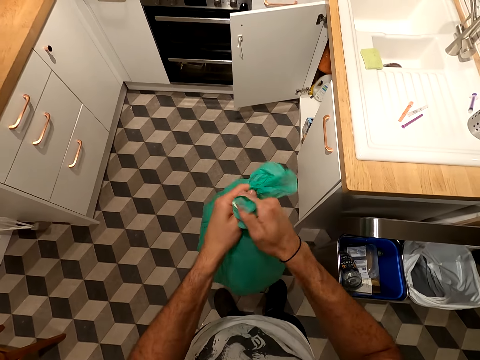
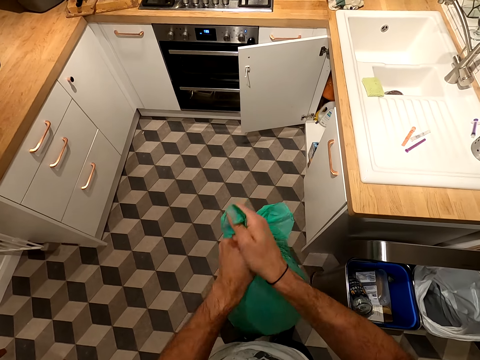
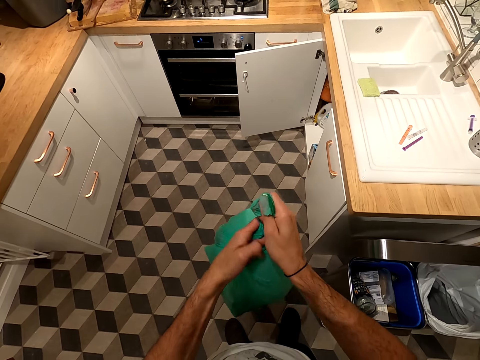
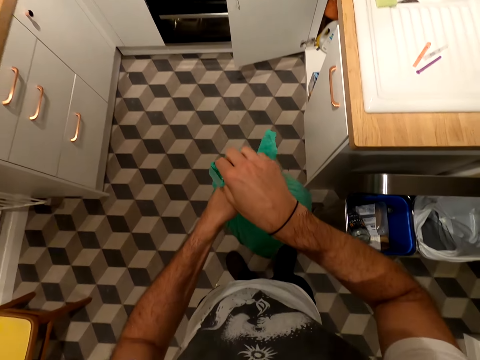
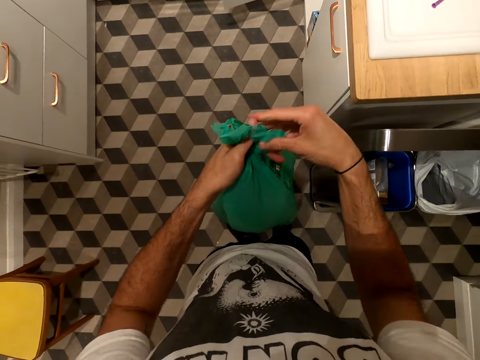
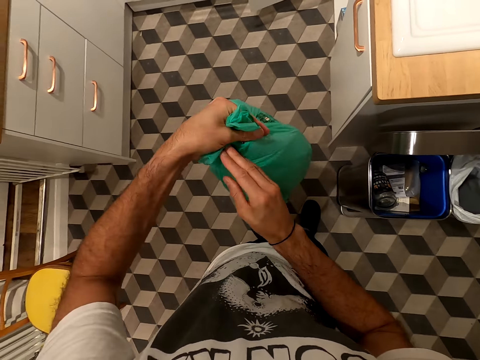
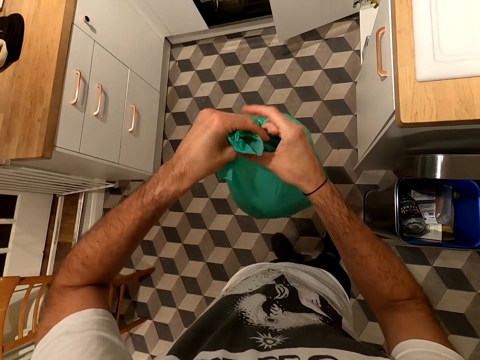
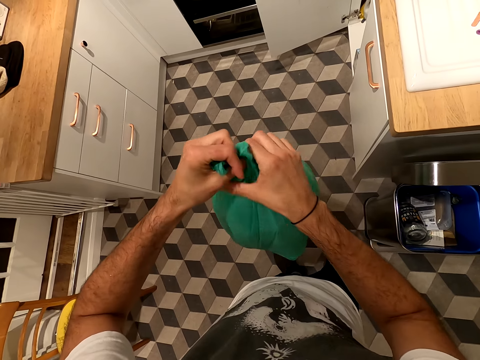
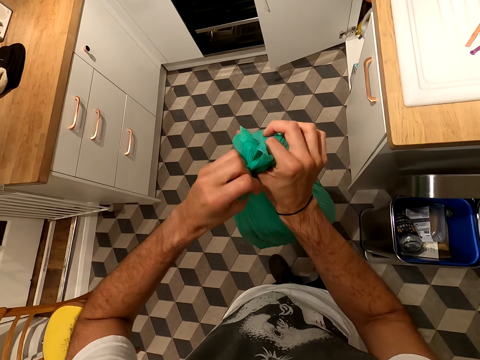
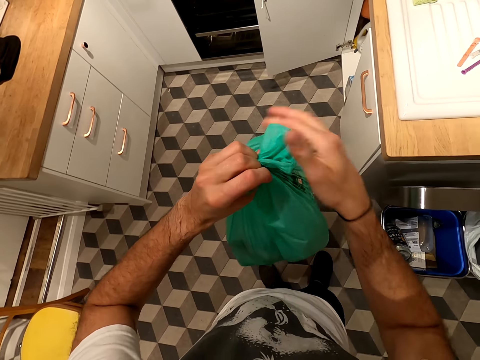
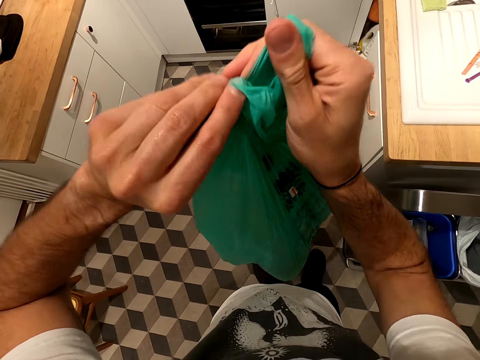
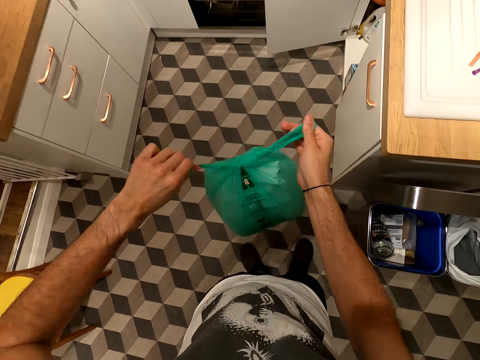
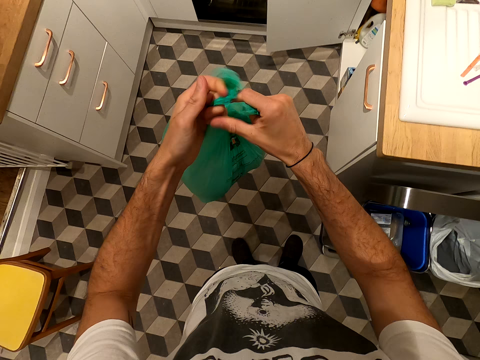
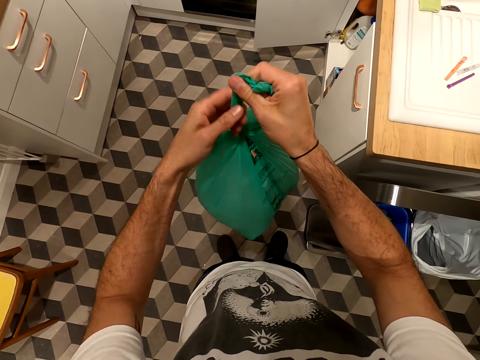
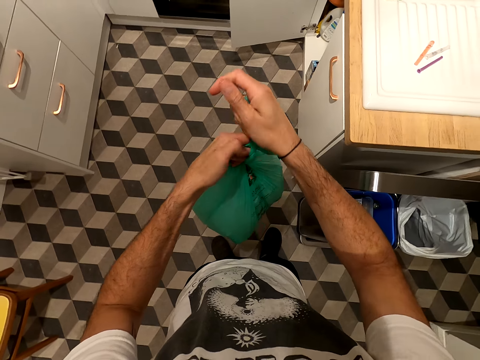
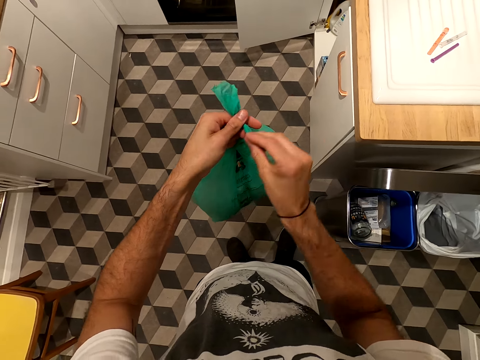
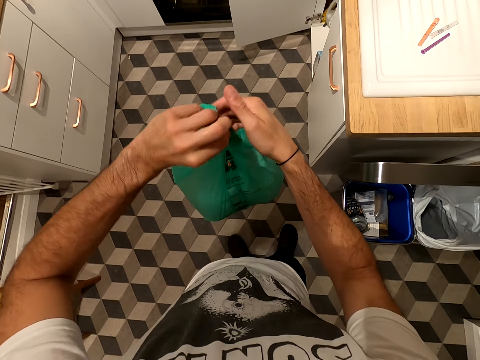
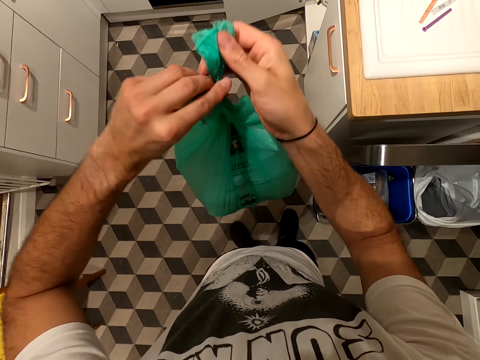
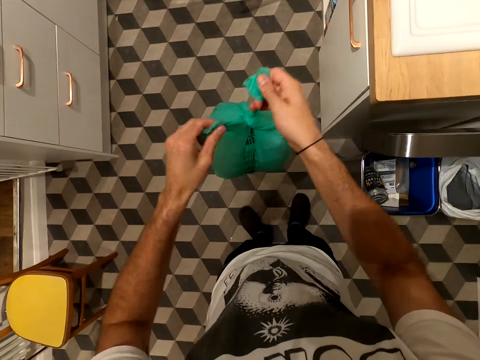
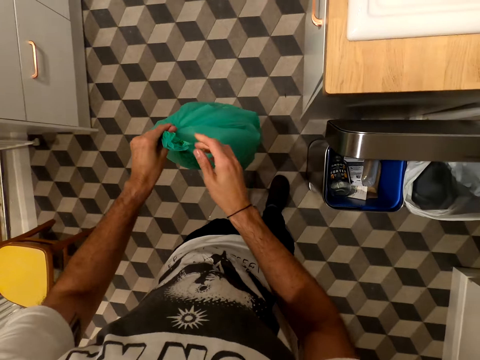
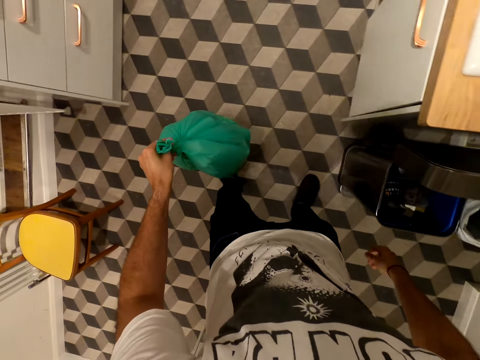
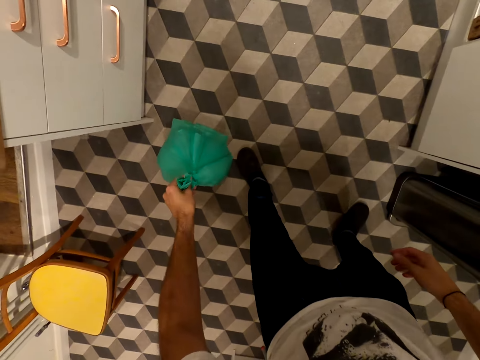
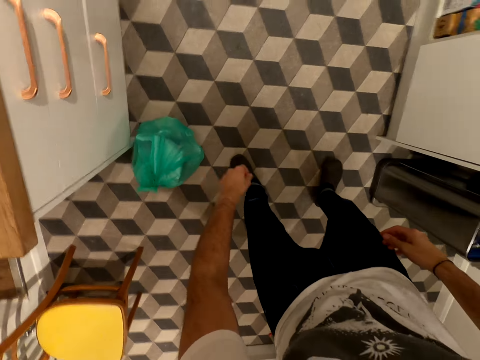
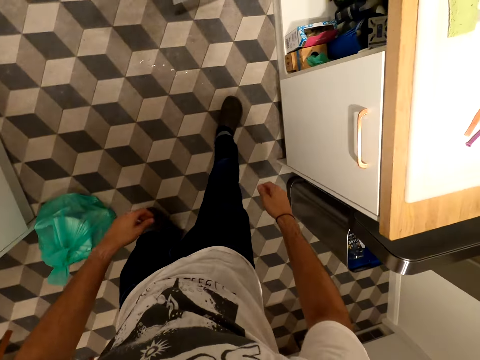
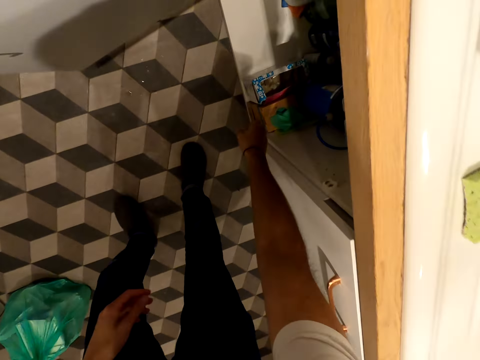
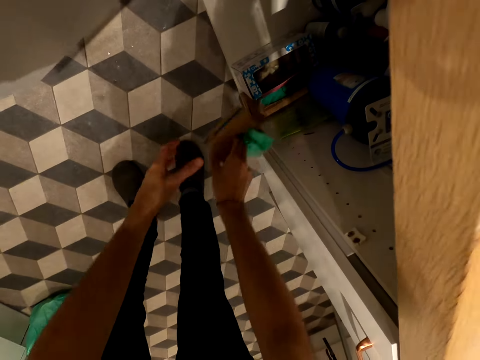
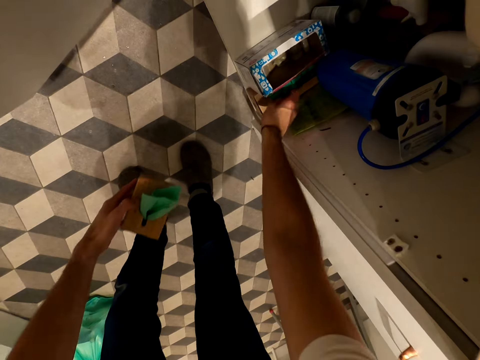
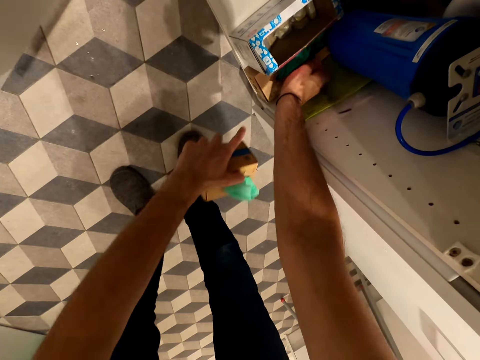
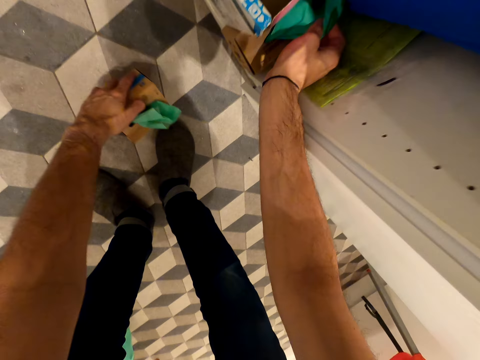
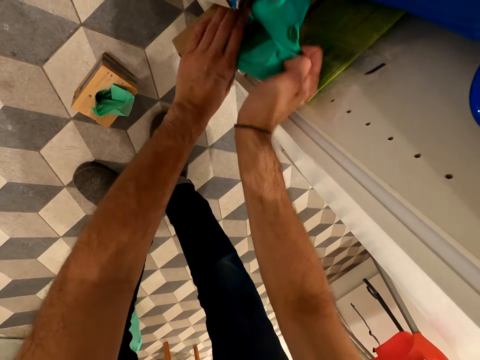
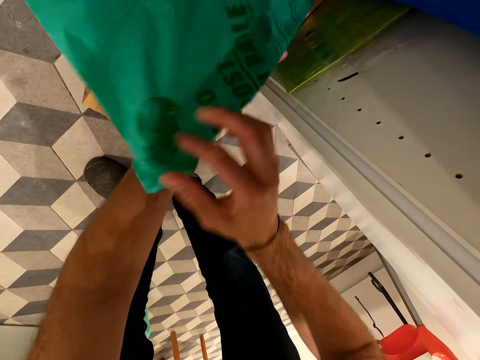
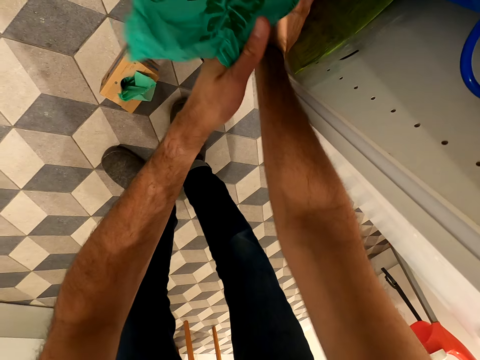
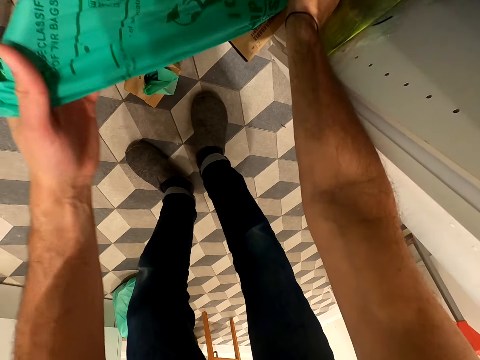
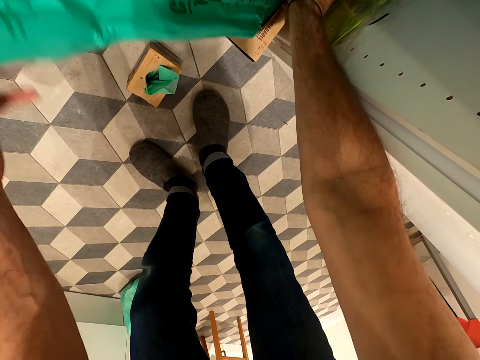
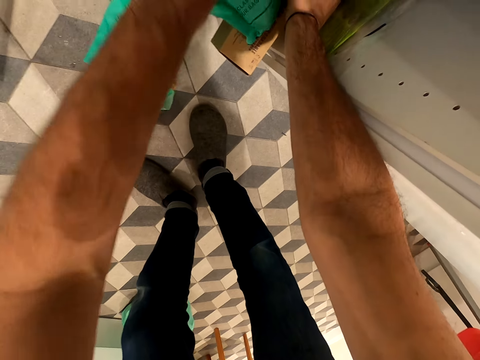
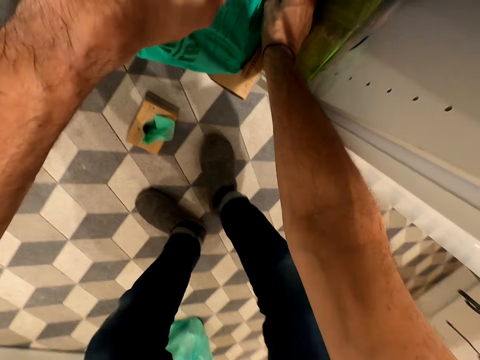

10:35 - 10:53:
The camera wearer ties the knot on the paper trash. They put down the polythene bag. They move. They pick up a box of polythene paper. They bring out a polythene bag. They drop the box of polythene on the floor. They pull out the polythene bag. They pick up a paper bag.

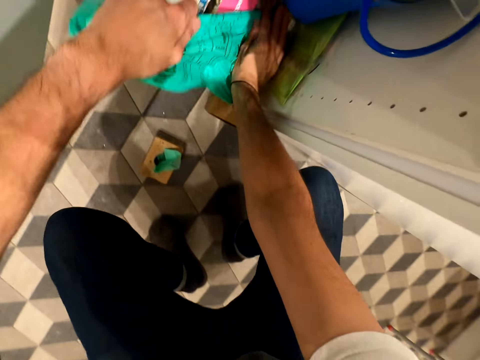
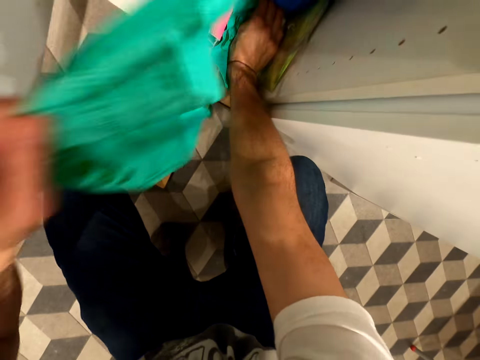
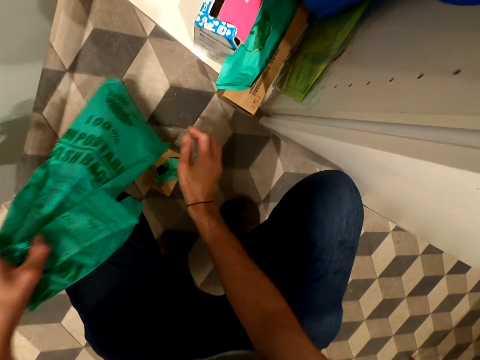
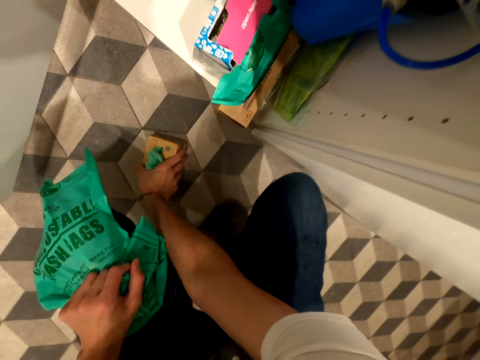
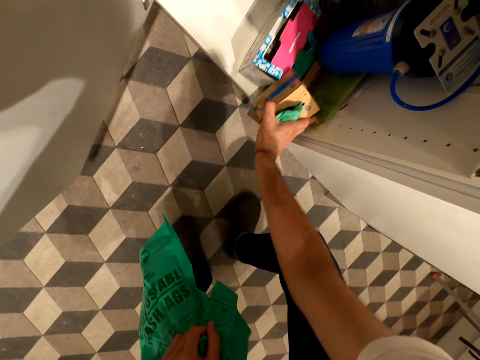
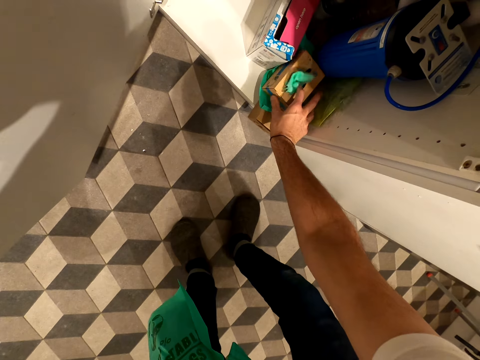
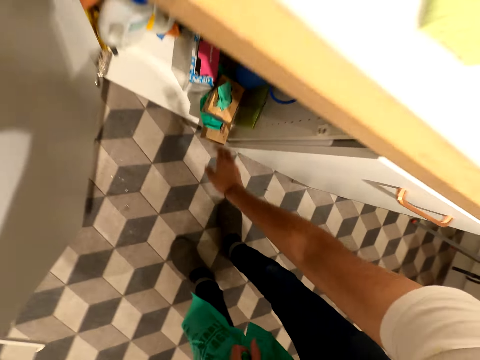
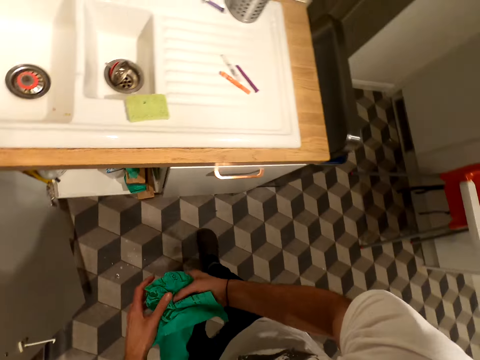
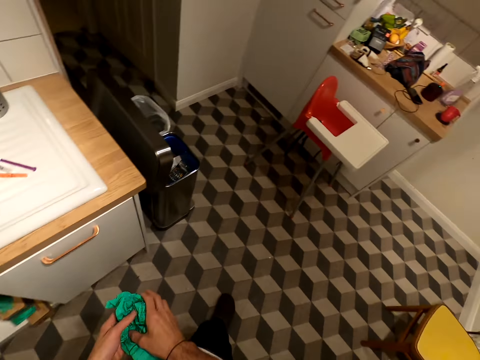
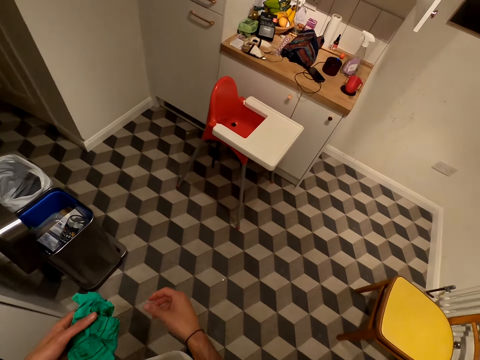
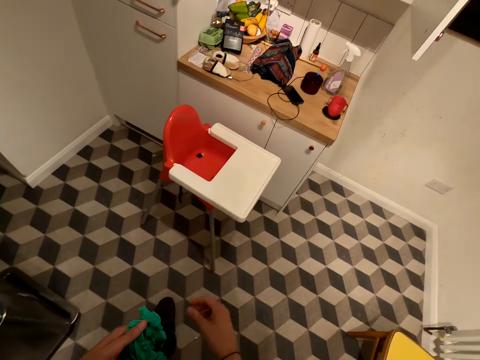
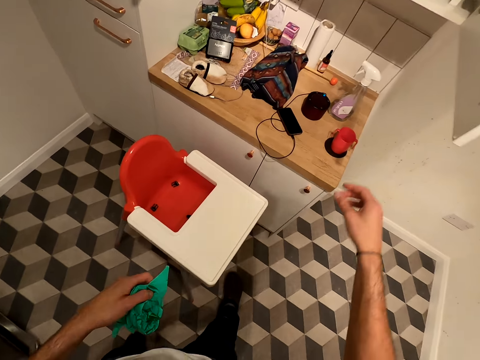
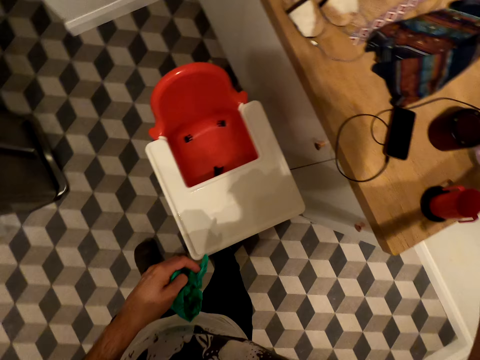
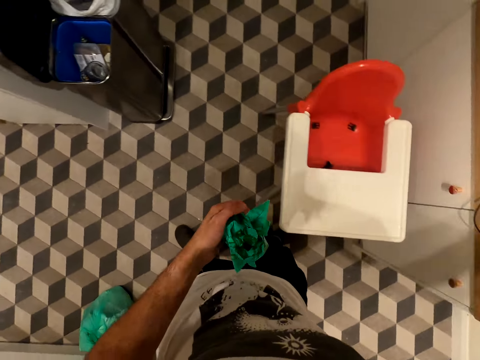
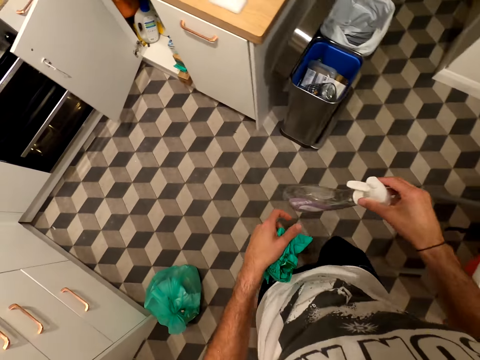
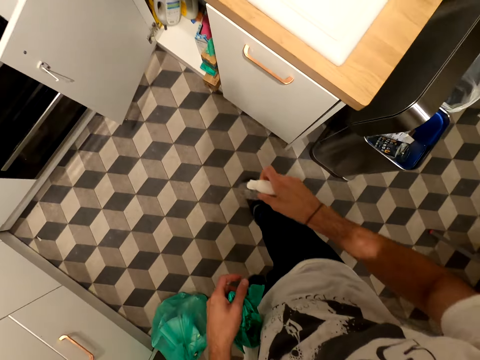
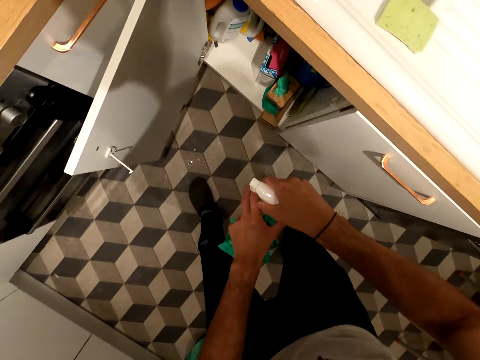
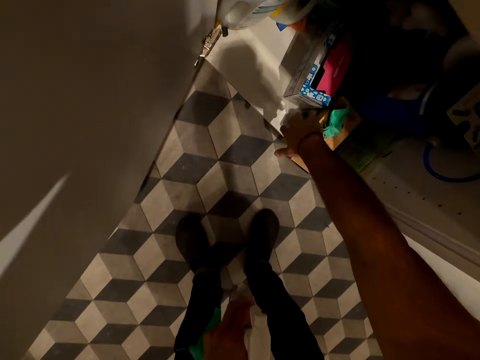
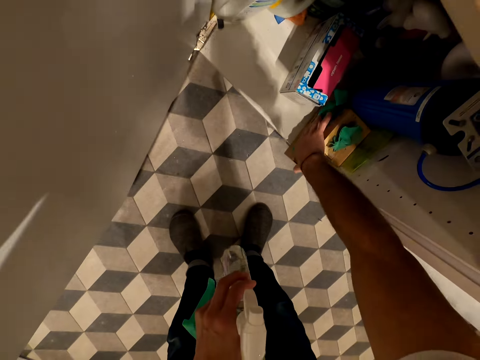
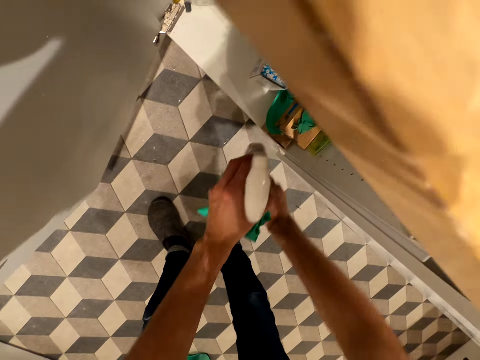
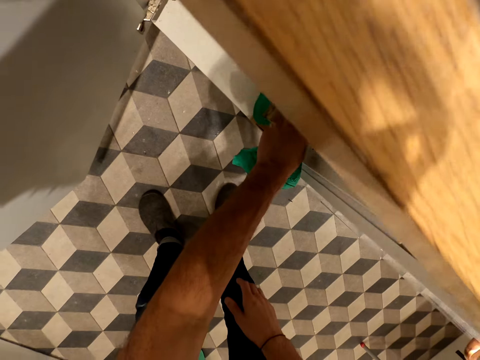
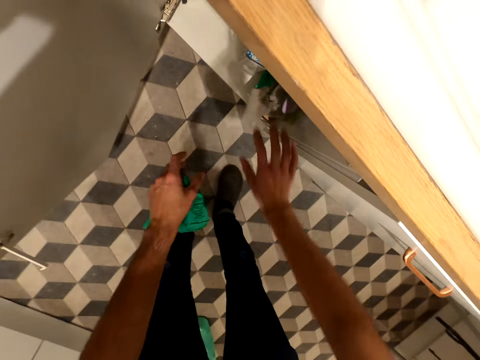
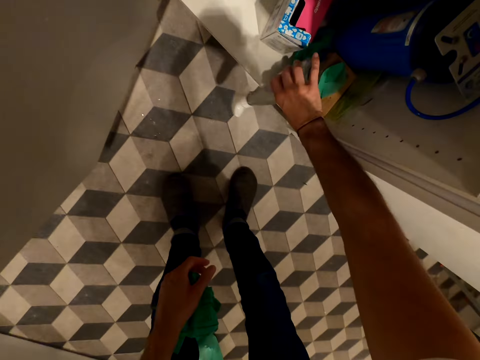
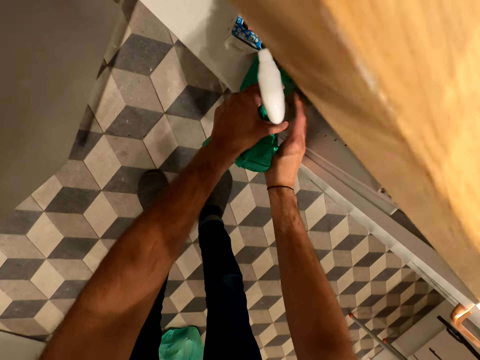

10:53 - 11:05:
The camera wearer returns the box of polythene bags. They hold the polythene bag. They walk. They pick up a bottle. They hold boxes. They arrange the cupboard. They put the spraying bottle in the drawer.
